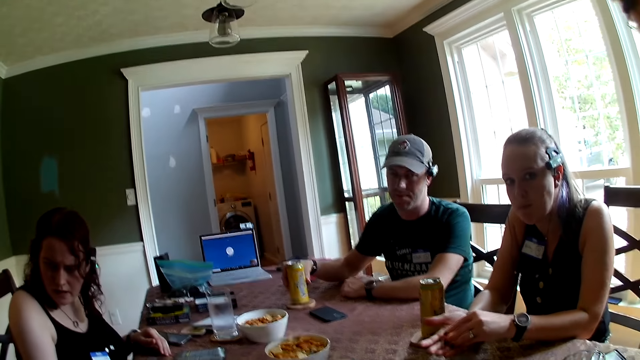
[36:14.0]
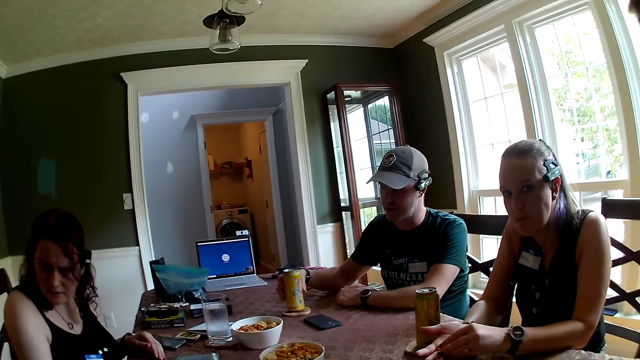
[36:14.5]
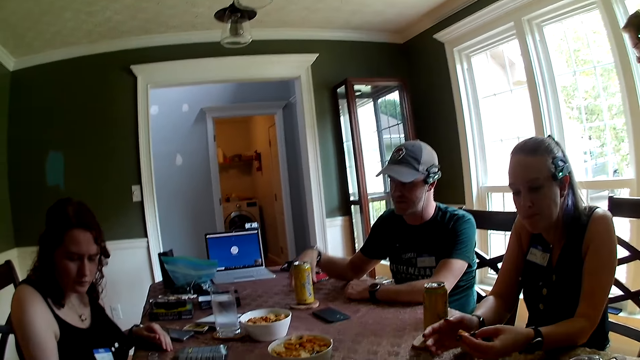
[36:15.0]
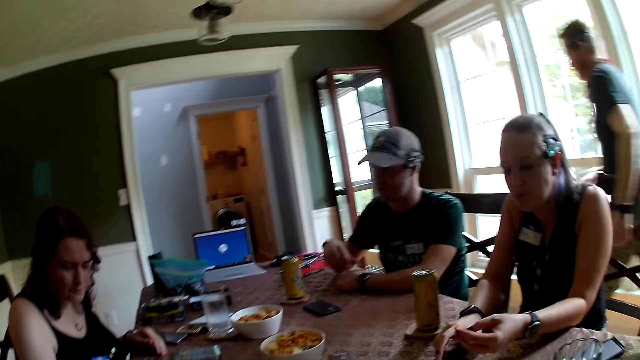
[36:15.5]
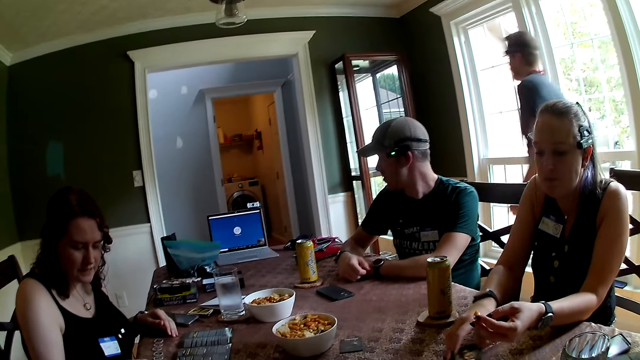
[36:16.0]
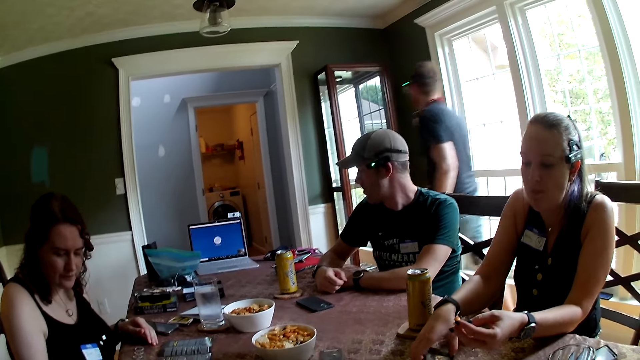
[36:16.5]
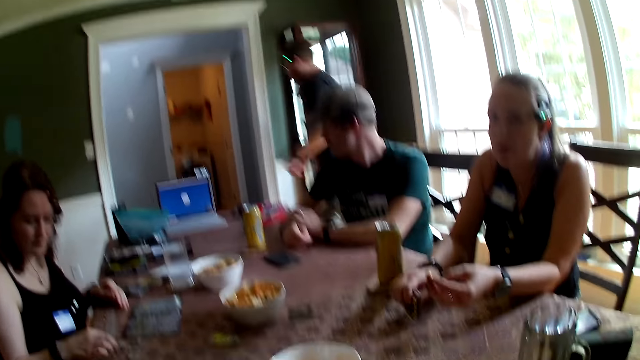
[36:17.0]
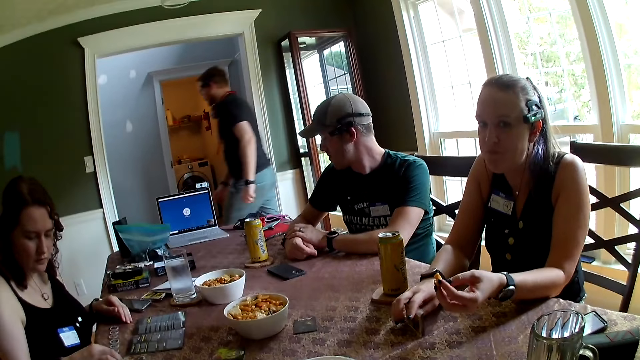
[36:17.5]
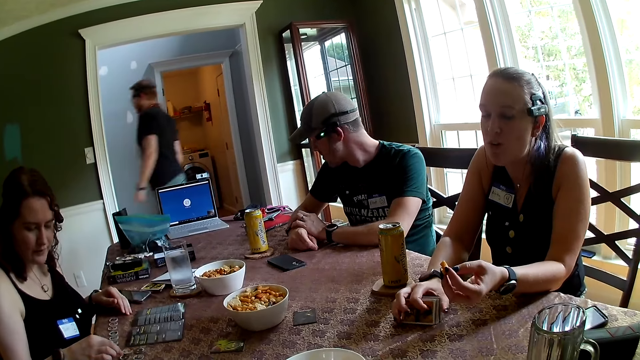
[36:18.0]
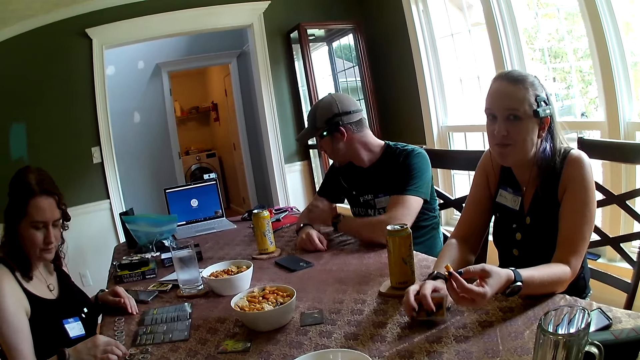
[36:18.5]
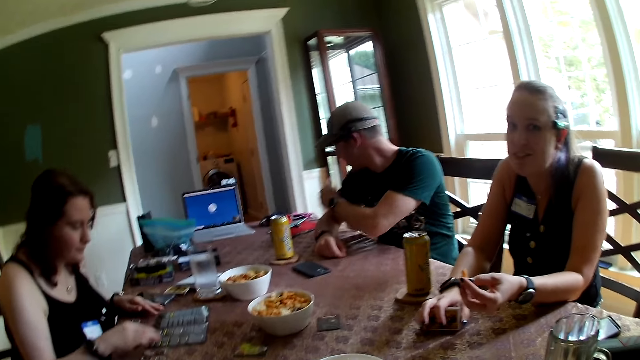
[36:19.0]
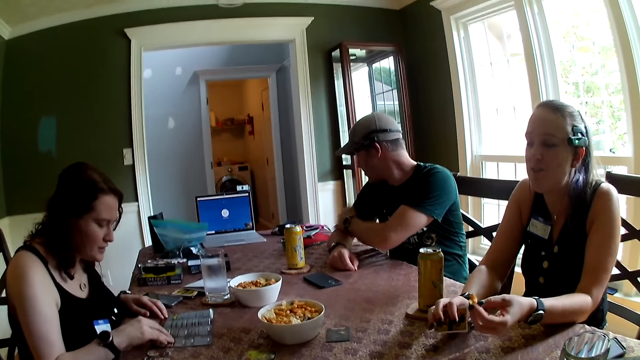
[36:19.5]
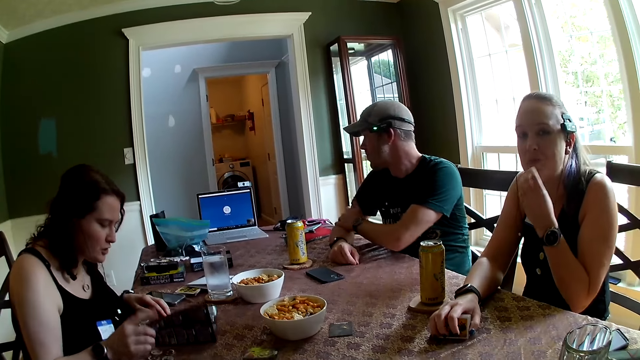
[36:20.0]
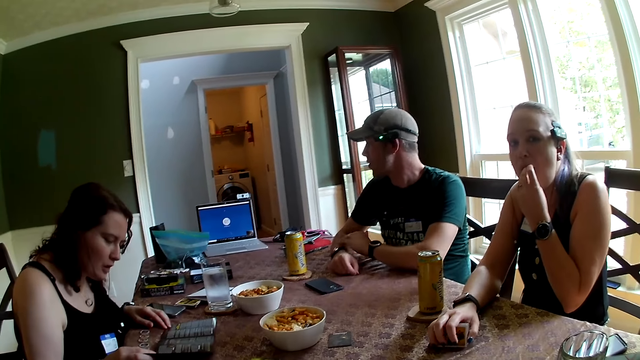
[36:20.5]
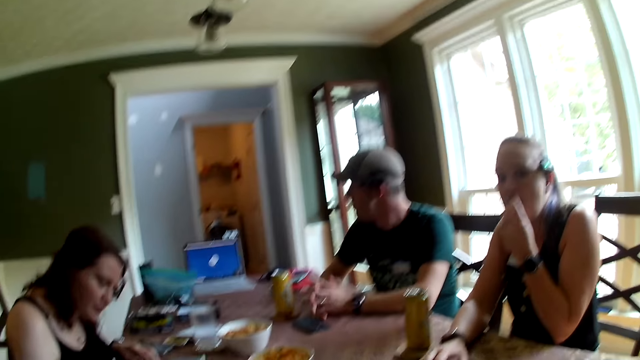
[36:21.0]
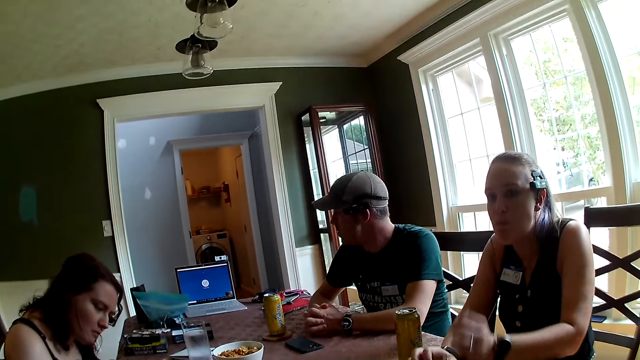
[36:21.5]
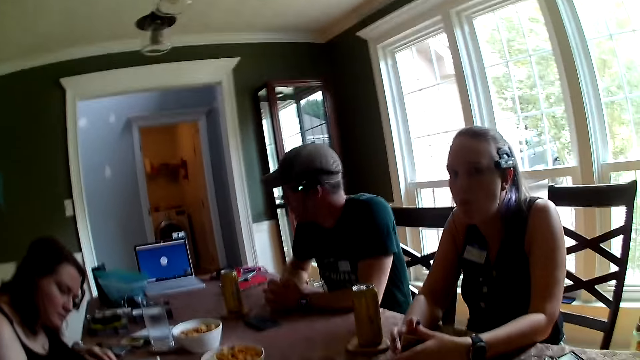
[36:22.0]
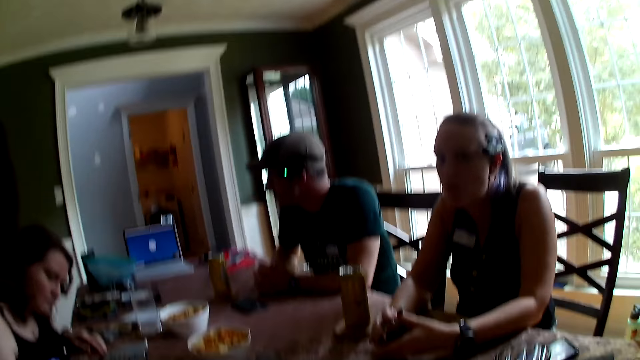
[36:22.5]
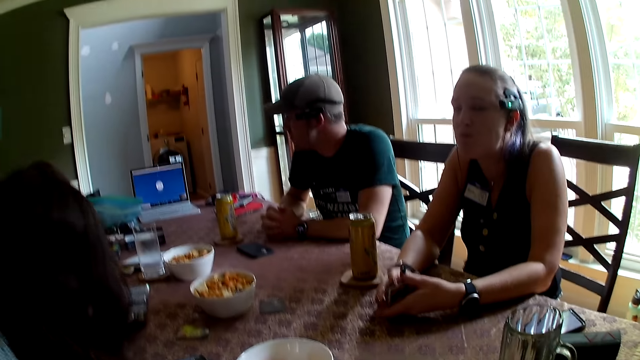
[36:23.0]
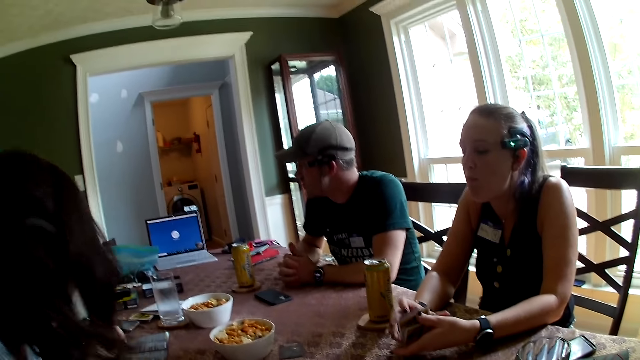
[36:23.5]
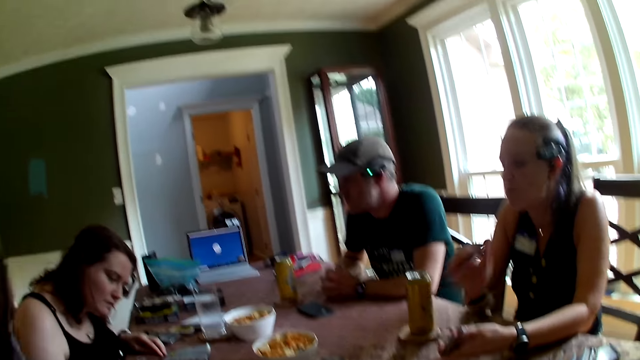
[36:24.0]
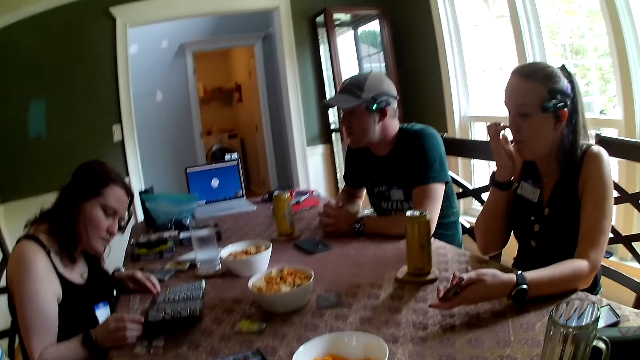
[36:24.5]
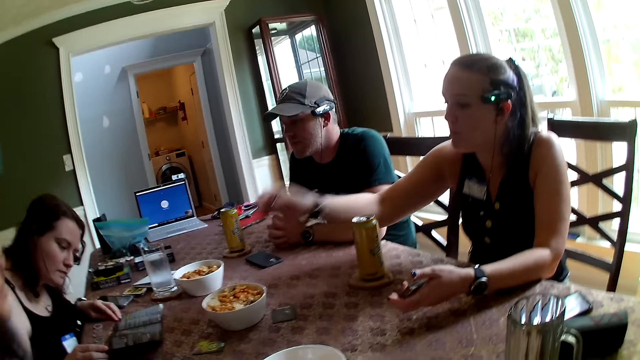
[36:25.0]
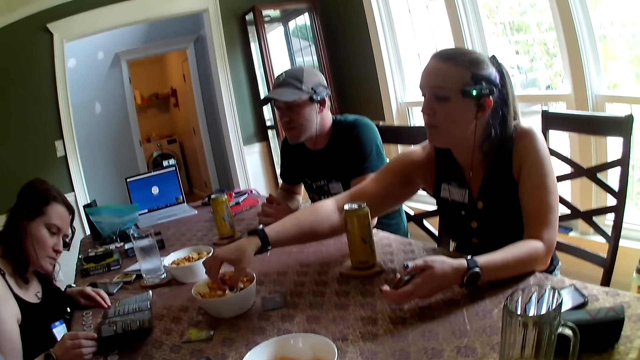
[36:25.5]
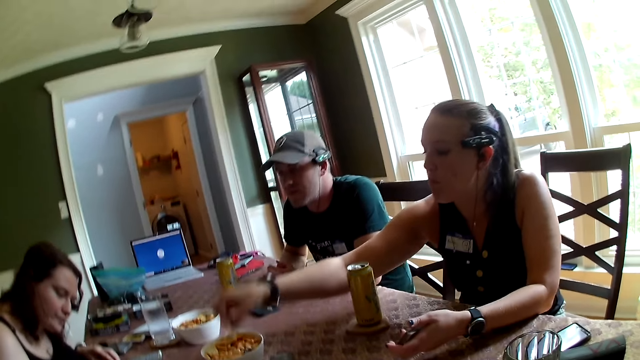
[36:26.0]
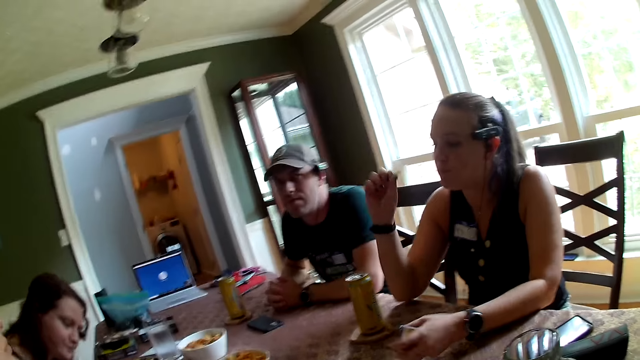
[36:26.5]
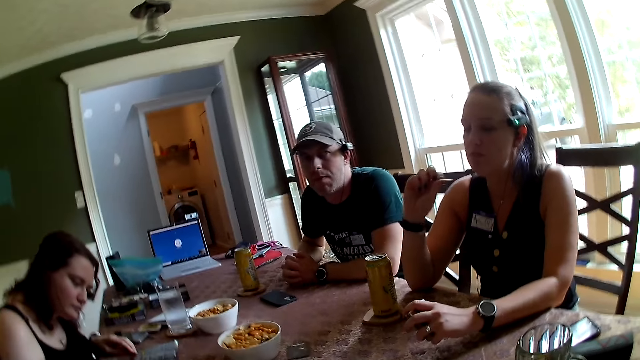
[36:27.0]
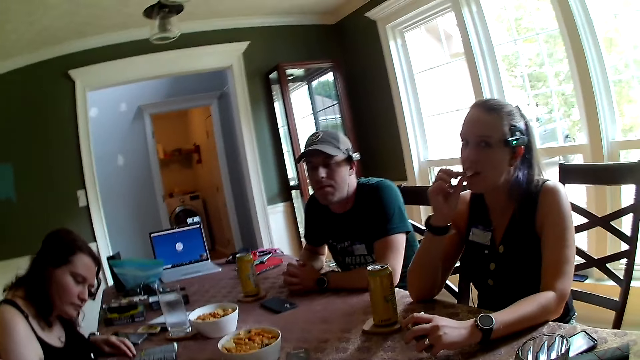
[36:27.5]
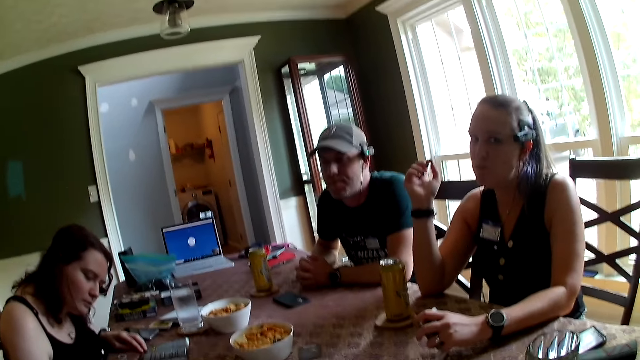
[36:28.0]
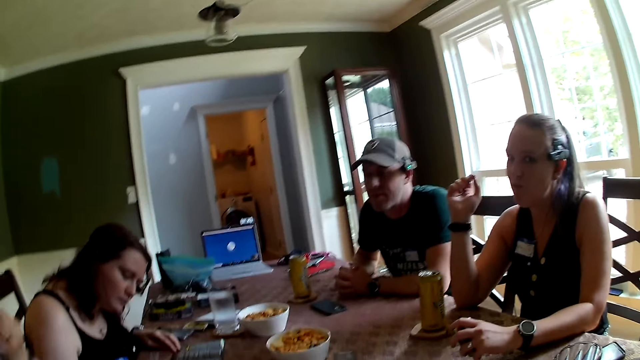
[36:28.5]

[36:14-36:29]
A woman picks up the deck of cards from the table with her right hand. A man drops his right hand on the table. Another man walks out of the dining room into a hallway. The woman hits the table with the deck of cards in her right hand. The first man brushes his right arm with his left hand. The camera wearer looks at the table. Another woman opens a rulebook on the table with her right hand. The first man holds both hands together on the table. The first woman shuffles the deck of cards with both hands. A third woman sits down at the table. The first woman touches her face with her right hand and picks up a snack from a snack bowl on the table with her right hand. The first man nods his head. The first woman eats the snack with her right hand.

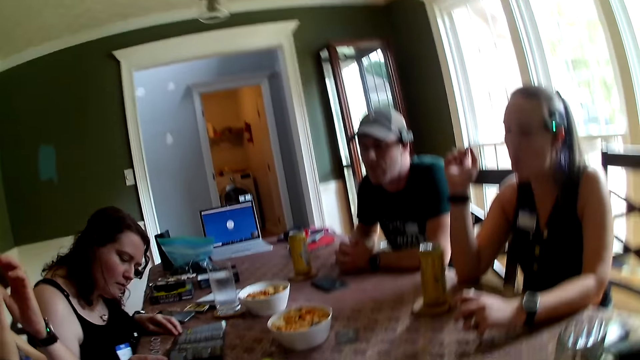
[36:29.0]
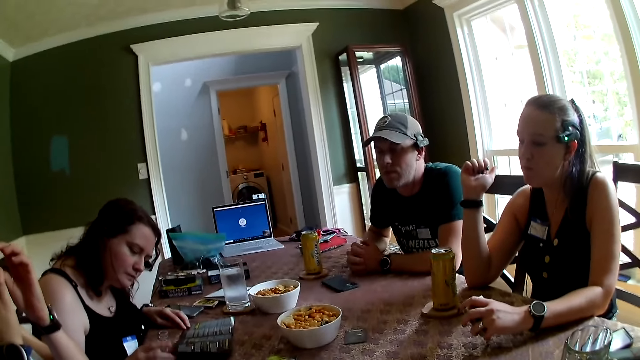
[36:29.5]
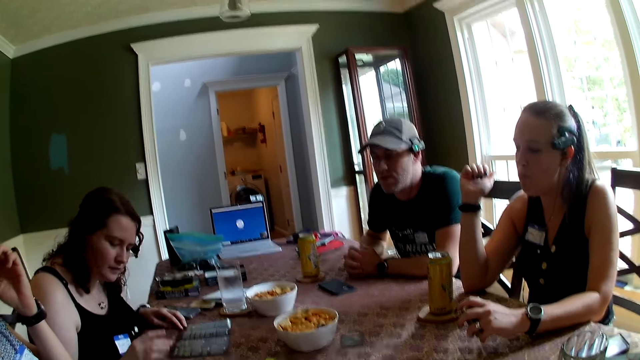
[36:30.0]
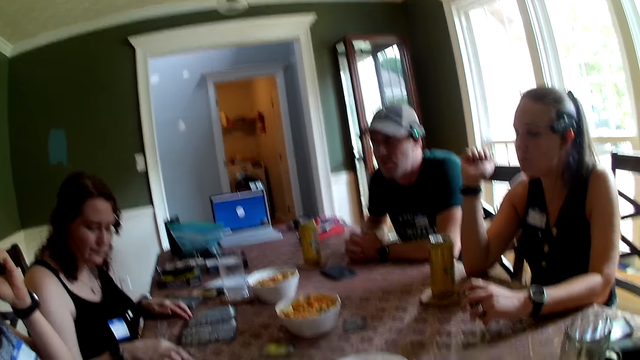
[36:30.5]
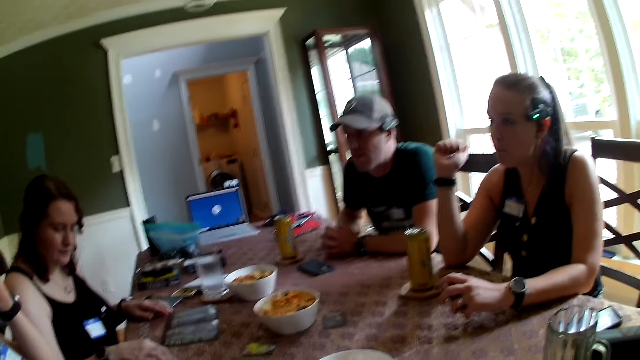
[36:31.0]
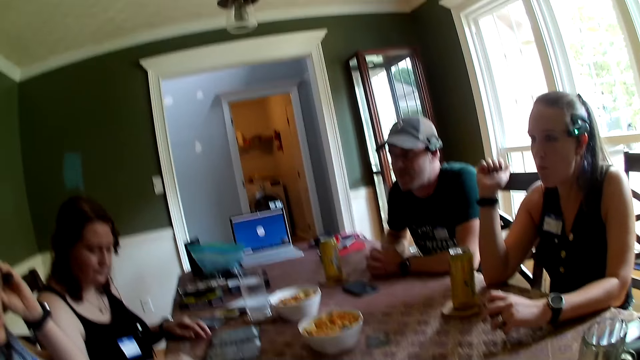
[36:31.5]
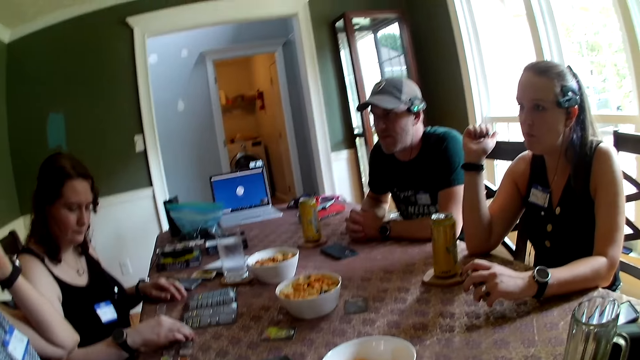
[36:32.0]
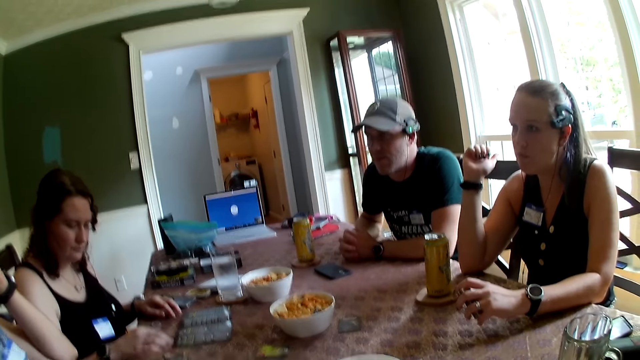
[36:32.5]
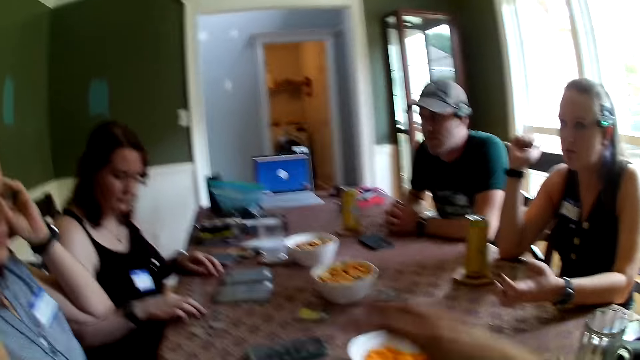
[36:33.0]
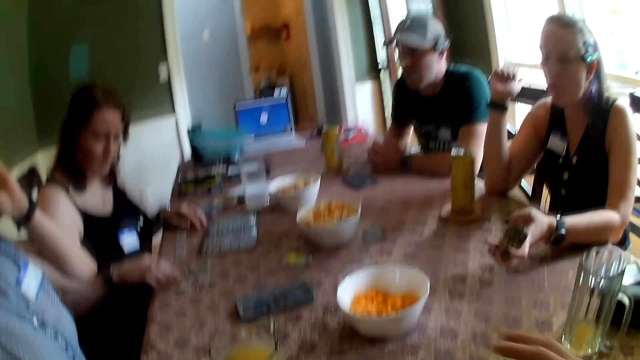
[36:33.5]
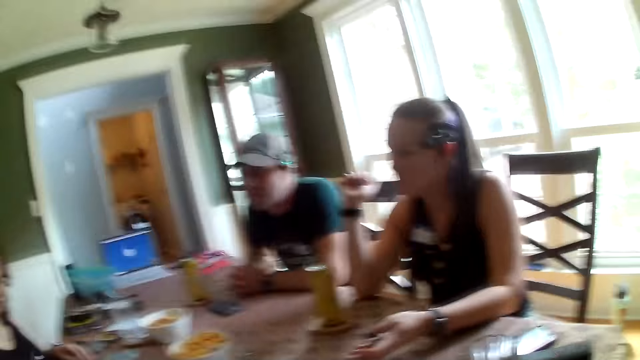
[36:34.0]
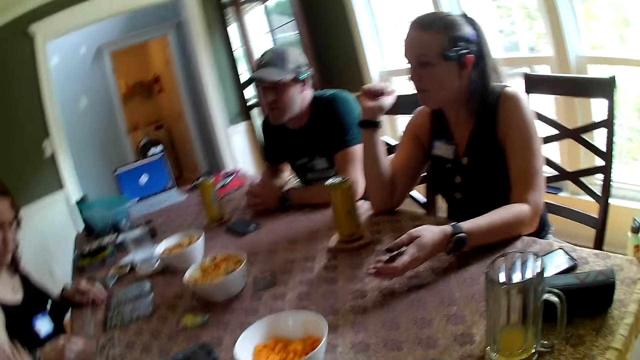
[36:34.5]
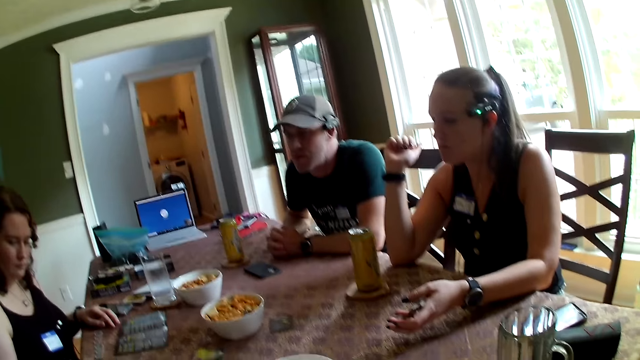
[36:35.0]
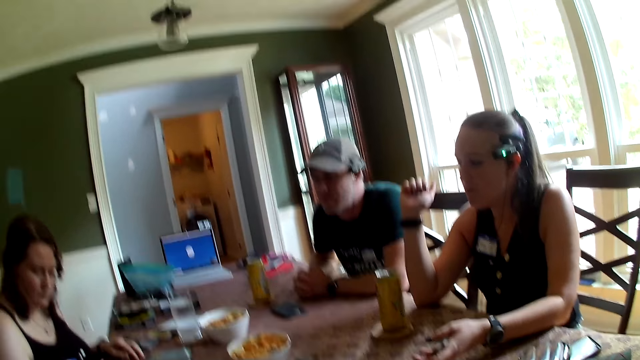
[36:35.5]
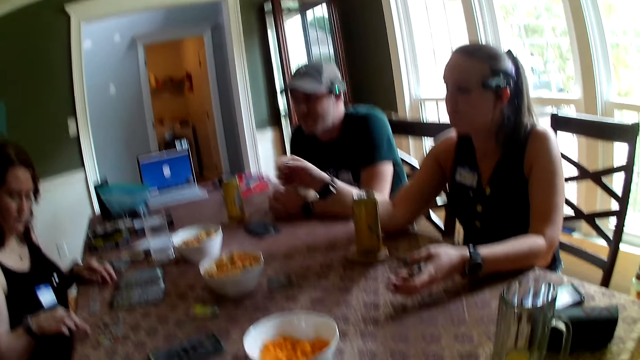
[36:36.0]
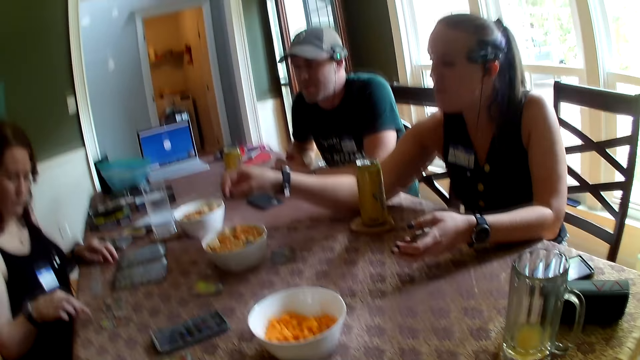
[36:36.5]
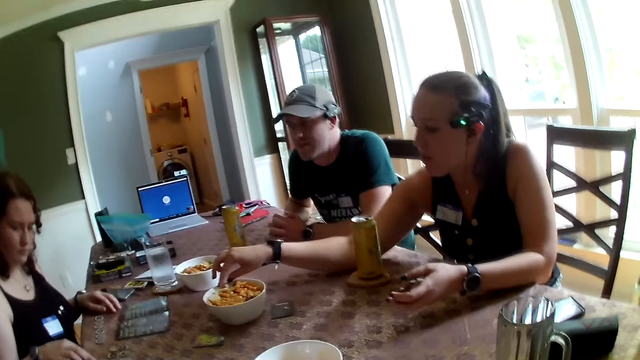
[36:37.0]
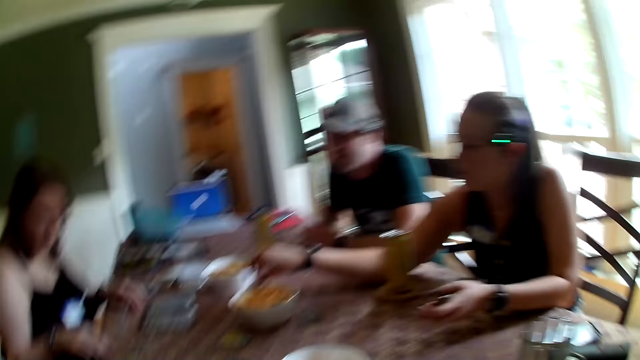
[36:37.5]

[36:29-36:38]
A woman adjusts her glasses with both hands. Another woman closes the rulebook with her right hand. The camera wearer looks at a man. The second woman arranges tokens on the table with her right hand. The camera wearer gestures with his right hand. A third woman picks up a snack from a snack bowl with her right hand.
